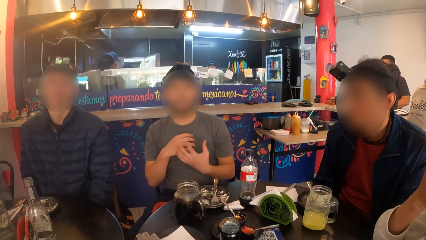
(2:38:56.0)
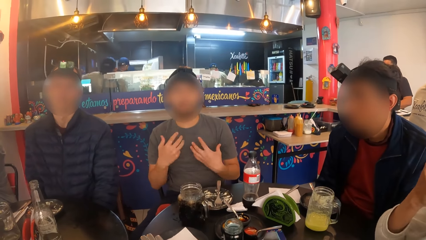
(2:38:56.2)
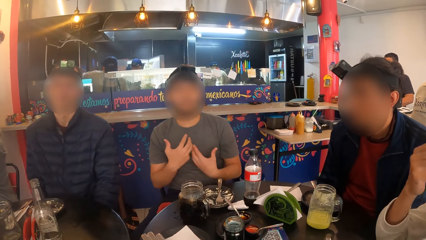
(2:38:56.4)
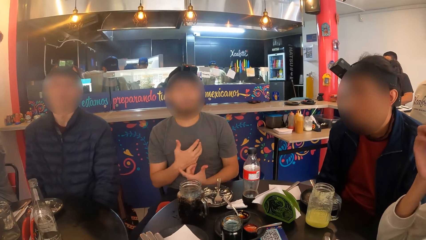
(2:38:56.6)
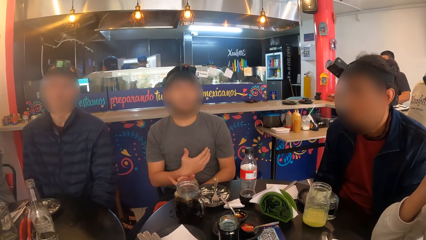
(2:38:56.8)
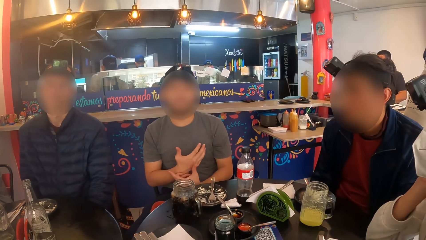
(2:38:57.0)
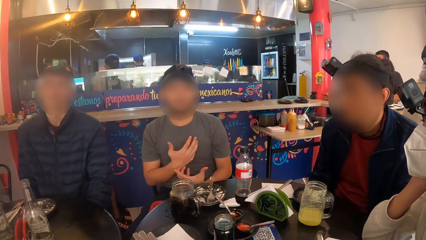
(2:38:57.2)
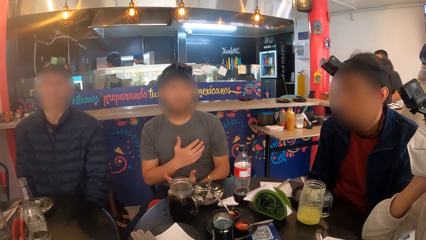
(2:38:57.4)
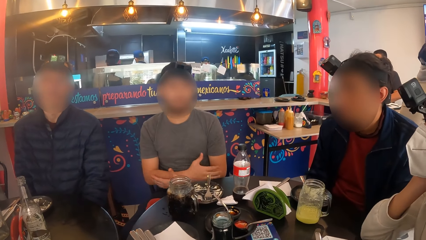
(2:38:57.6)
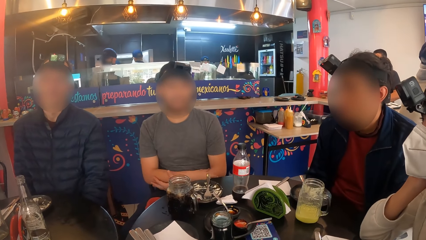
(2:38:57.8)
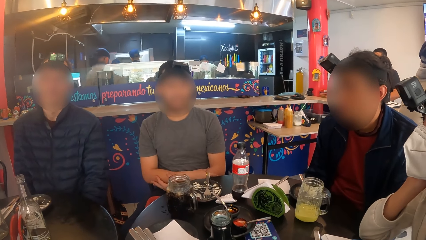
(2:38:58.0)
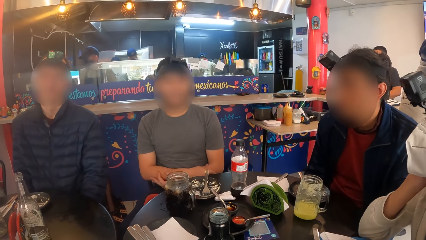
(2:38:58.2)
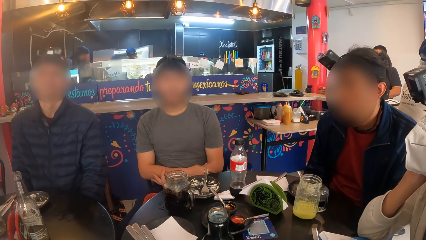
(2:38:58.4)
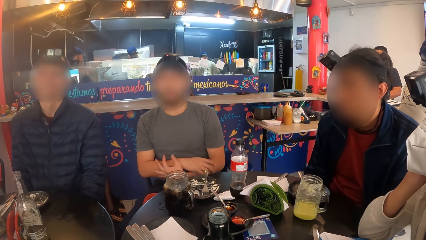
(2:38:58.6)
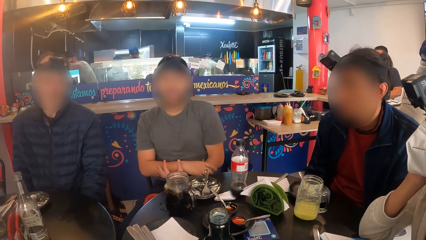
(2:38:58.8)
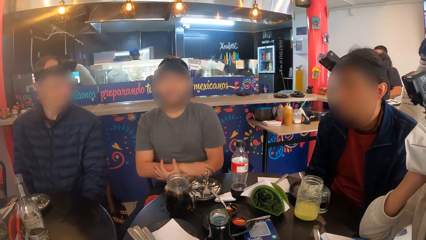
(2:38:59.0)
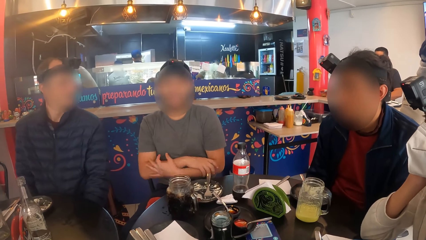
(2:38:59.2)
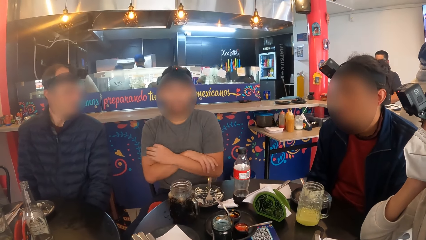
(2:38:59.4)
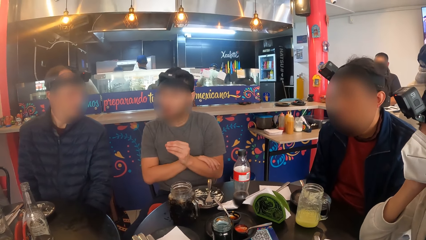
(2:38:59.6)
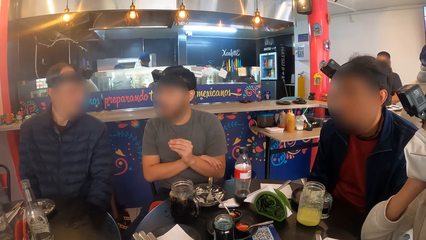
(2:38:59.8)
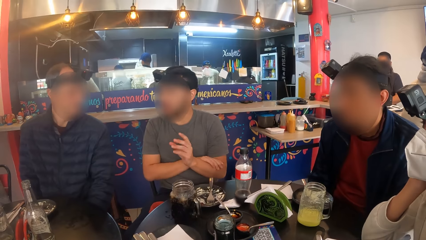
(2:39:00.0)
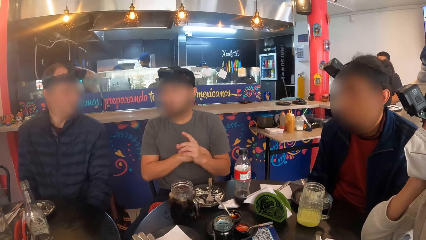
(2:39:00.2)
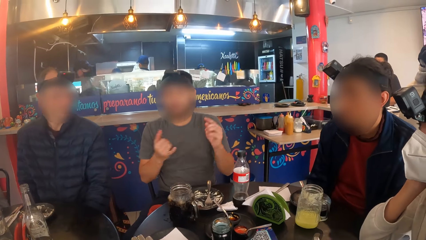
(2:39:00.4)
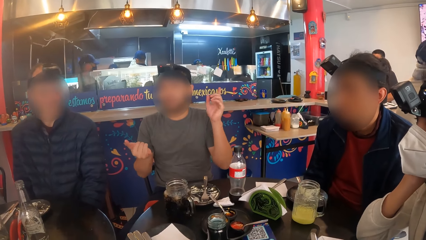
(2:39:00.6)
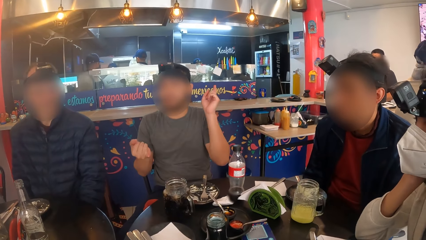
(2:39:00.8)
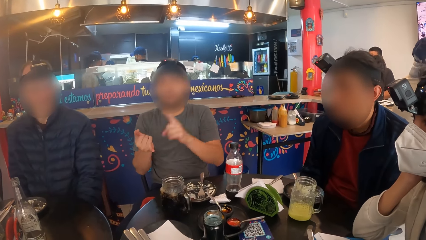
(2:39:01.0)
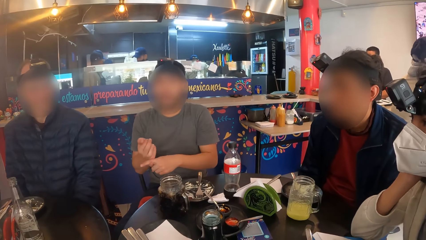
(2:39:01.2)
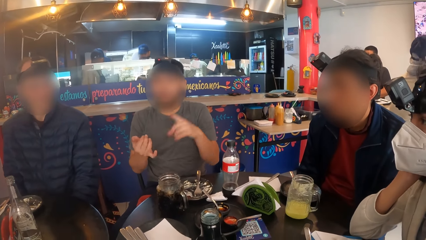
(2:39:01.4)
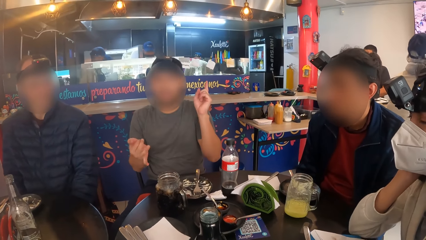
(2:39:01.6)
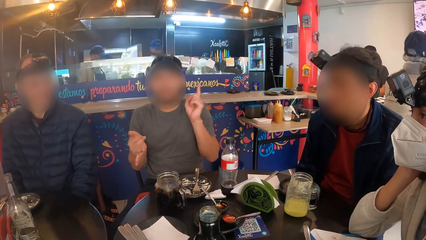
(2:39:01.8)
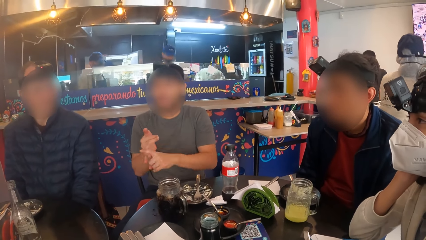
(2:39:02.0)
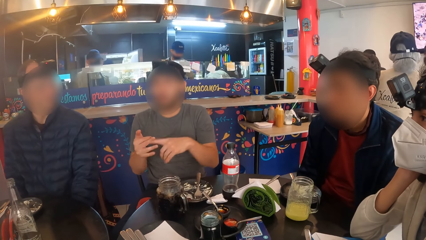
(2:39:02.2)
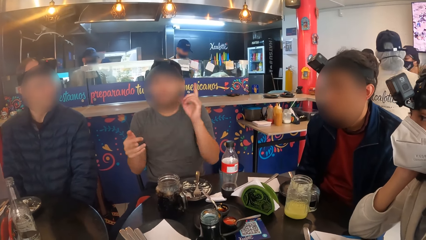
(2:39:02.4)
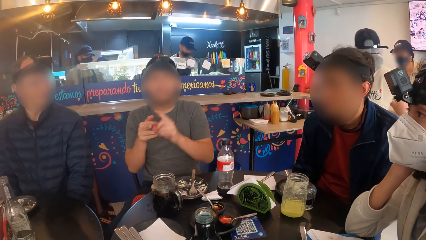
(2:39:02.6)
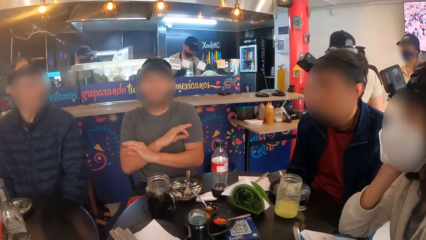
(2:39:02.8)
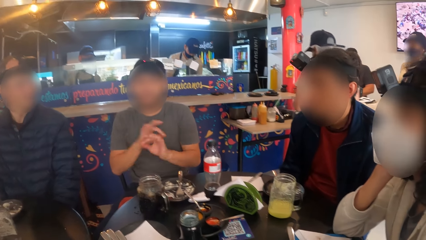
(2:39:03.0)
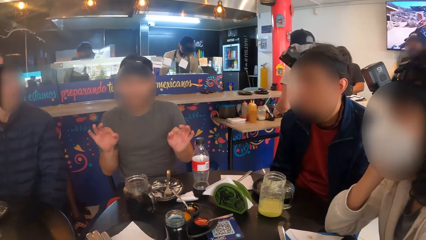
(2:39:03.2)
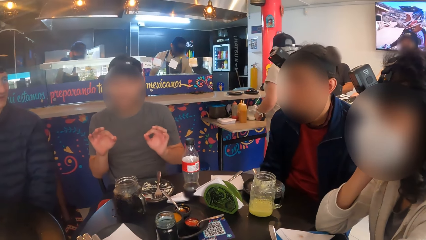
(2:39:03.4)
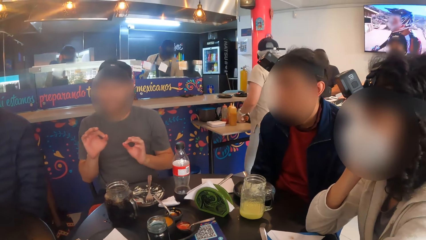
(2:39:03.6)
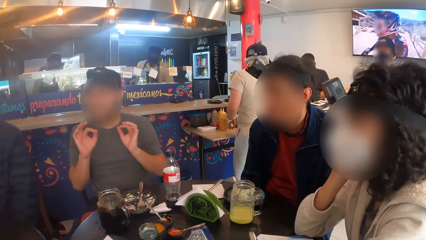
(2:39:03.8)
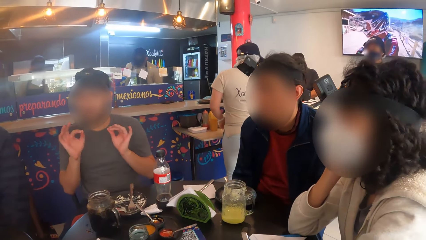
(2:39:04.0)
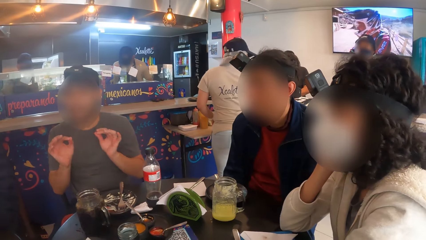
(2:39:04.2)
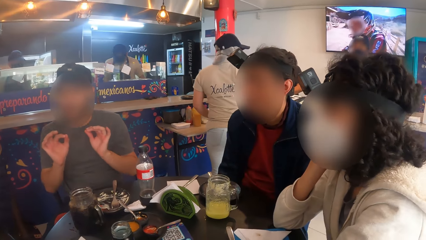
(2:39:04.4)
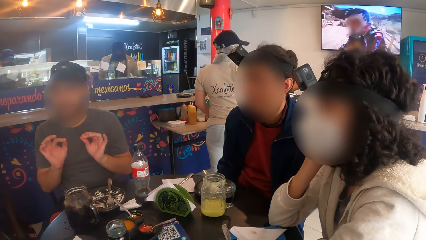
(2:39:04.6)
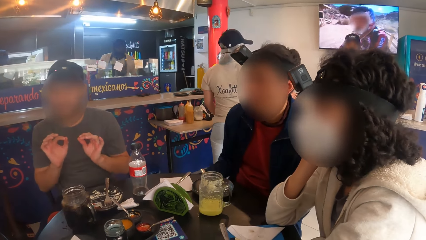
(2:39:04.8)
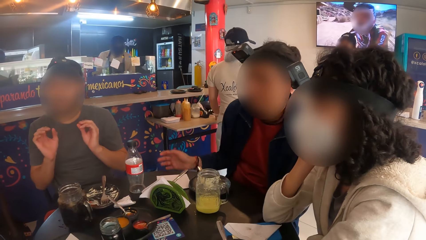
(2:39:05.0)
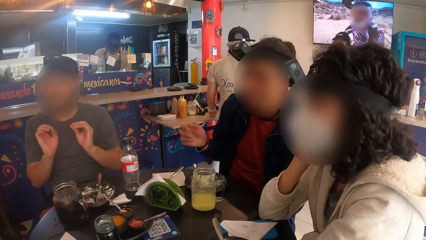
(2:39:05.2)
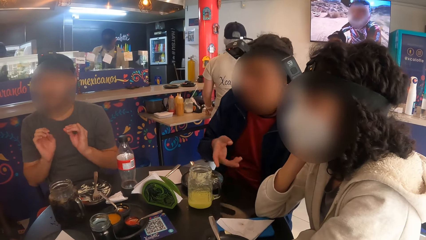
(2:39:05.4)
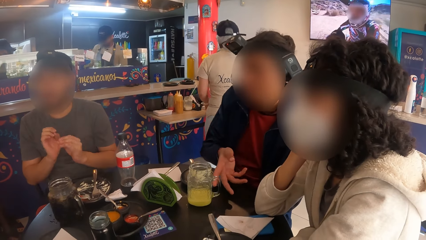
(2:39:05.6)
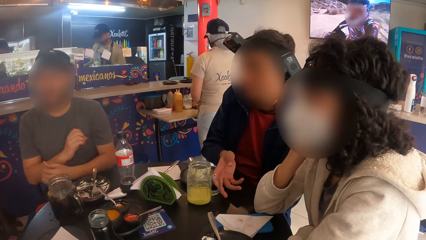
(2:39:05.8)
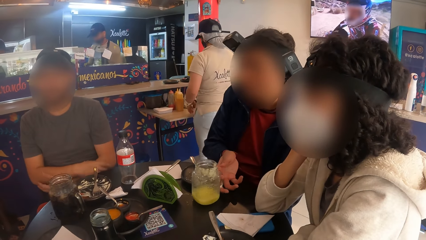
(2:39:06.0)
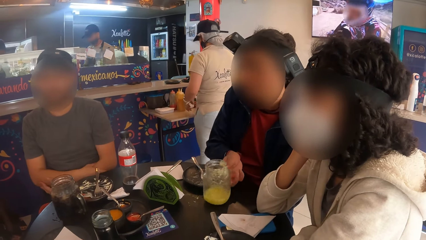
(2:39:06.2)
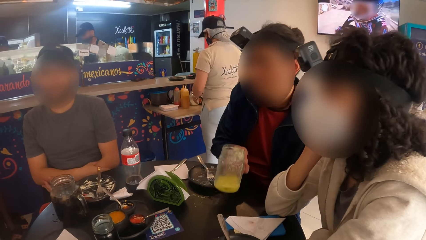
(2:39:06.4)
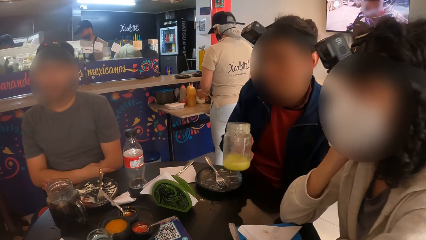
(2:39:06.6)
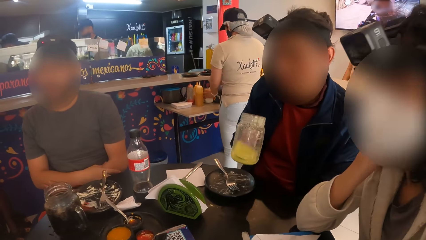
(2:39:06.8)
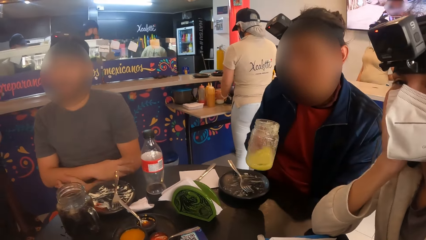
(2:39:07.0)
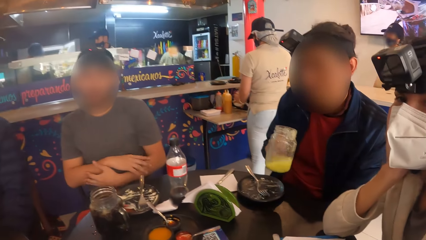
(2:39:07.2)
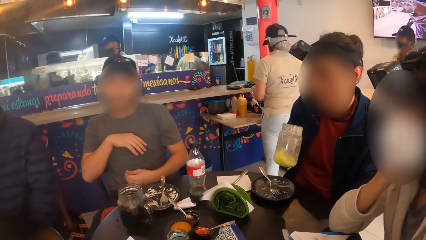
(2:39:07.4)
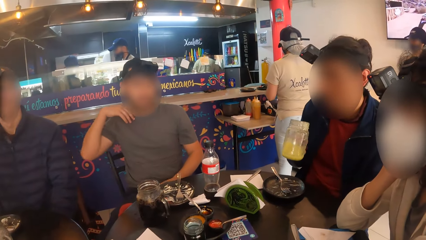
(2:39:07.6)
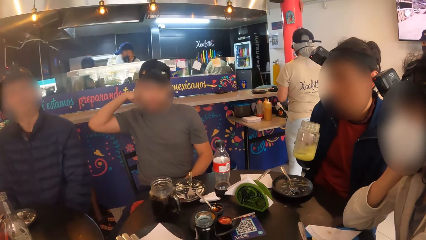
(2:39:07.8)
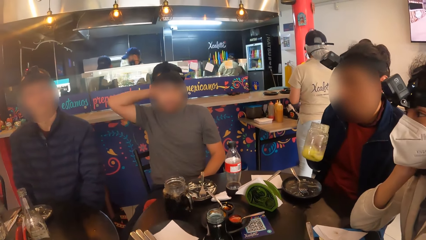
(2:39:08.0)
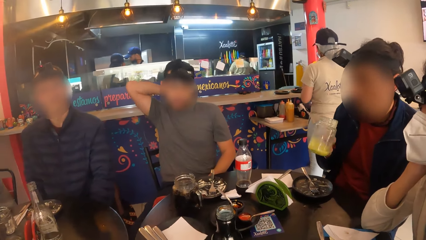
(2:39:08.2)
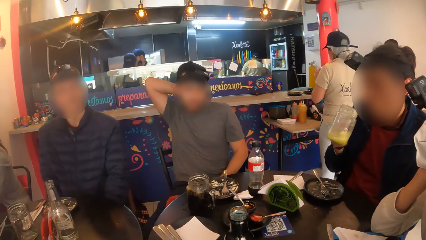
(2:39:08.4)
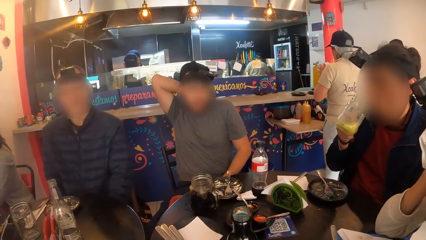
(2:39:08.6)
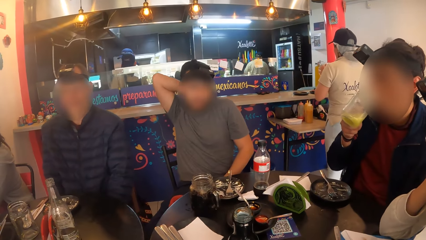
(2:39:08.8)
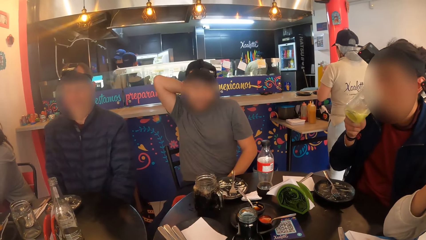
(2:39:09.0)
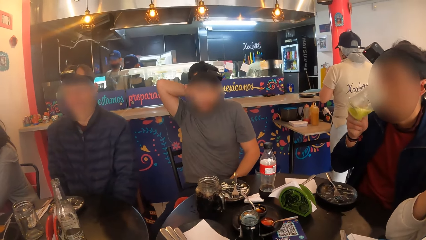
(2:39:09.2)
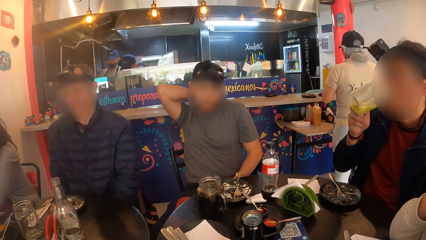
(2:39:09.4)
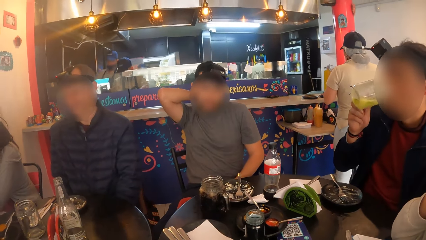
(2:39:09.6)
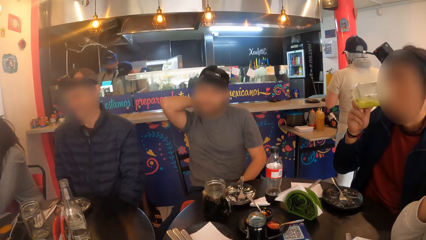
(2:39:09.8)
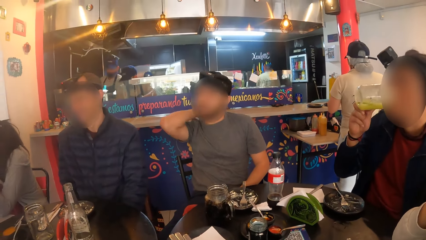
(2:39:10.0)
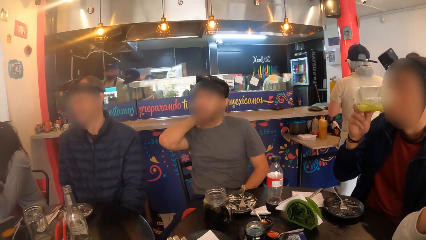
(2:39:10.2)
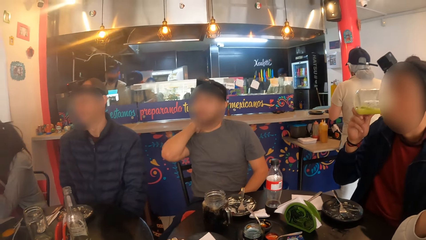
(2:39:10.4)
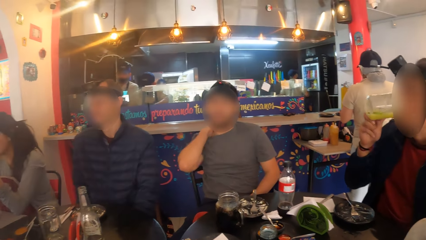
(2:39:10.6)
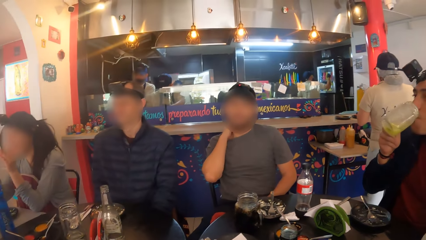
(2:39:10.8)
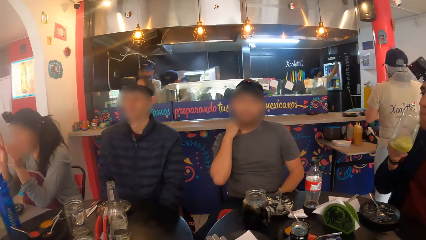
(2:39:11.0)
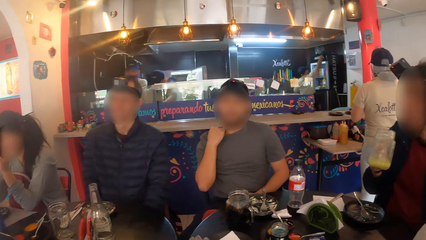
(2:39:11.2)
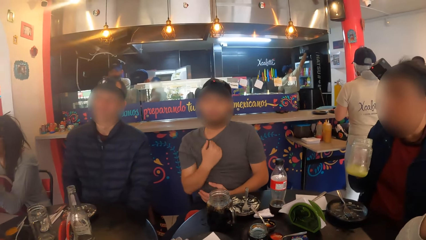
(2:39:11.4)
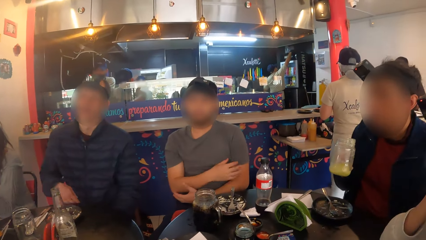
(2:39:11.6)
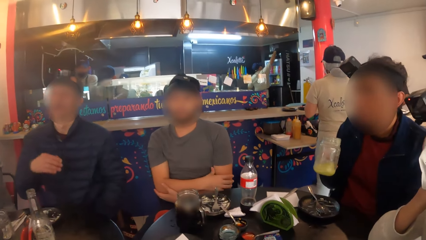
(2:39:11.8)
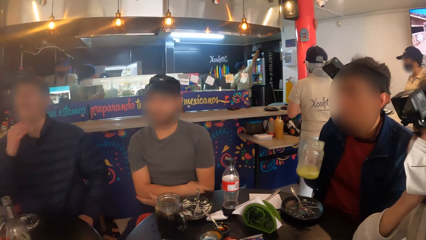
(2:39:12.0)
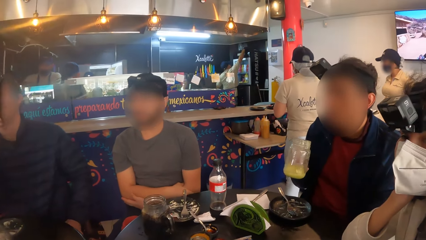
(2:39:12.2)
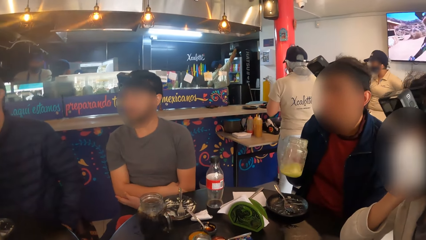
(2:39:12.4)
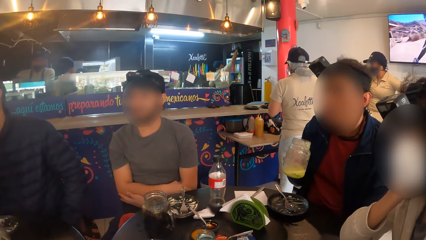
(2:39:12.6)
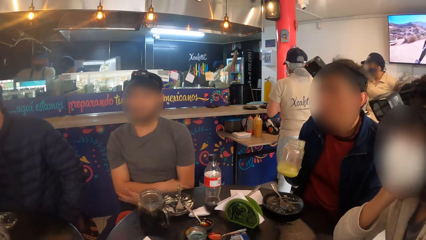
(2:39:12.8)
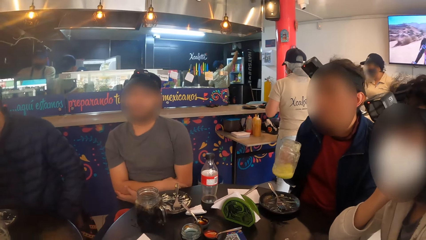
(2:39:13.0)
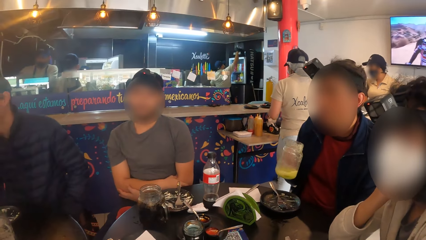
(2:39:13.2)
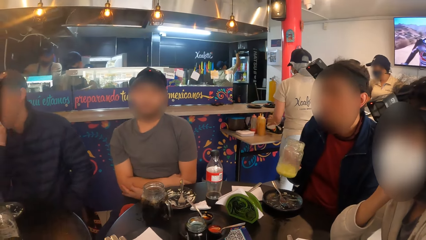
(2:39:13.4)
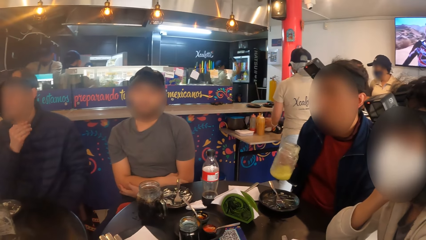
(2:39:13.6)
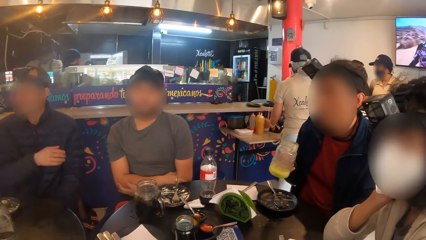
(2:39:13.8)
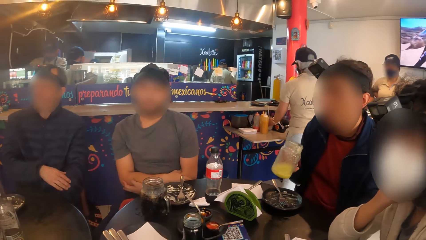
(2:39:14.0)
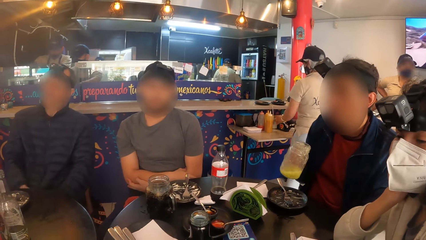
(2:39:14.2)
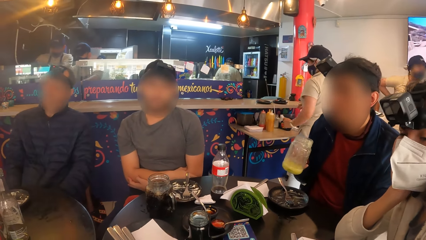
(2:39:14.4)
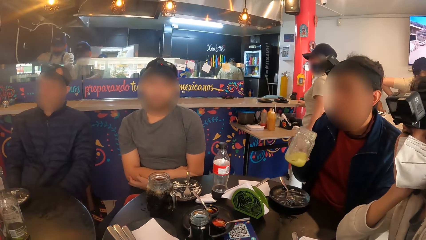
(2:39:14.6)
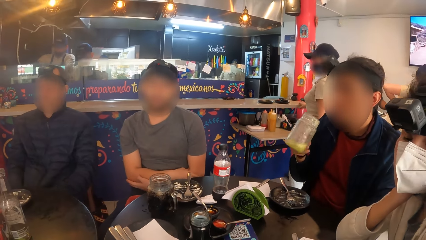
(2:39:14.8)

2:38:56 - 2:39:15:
A man touches the chest and holds the arms. Another man carries the cup of juice from the table with his right hand. The other man shakes the cup of juice in his right hand. The other man stirs the juice. The other man drinks from the cup of juice in his right hand. The other man stirs the juice.
